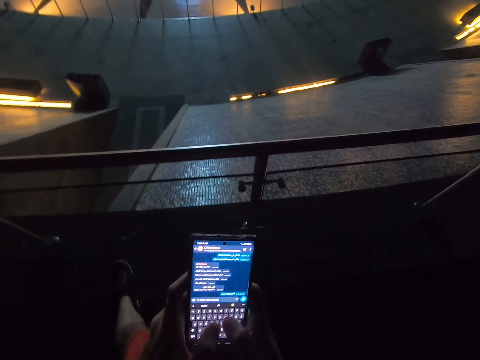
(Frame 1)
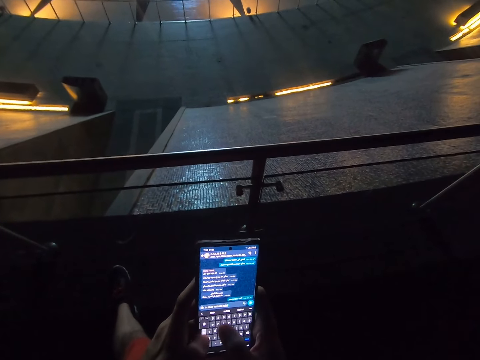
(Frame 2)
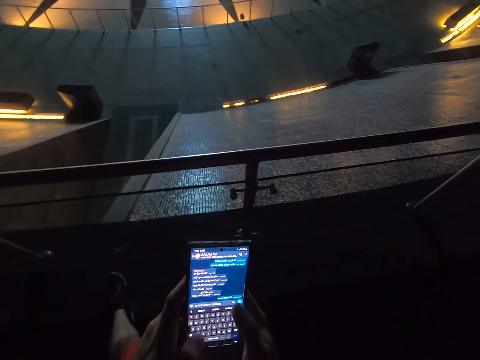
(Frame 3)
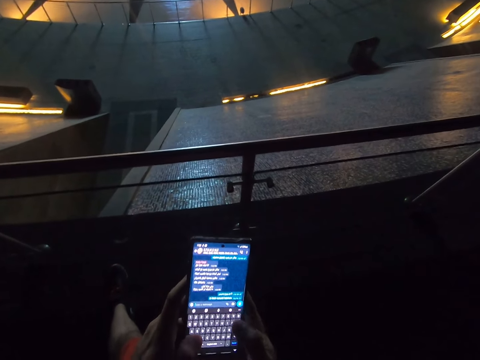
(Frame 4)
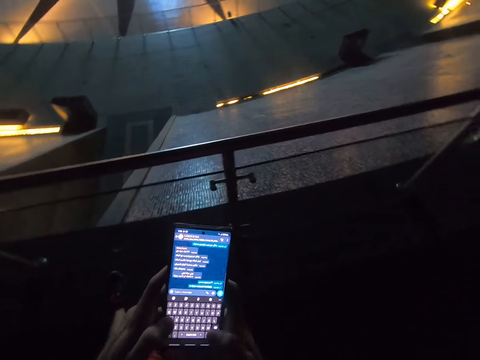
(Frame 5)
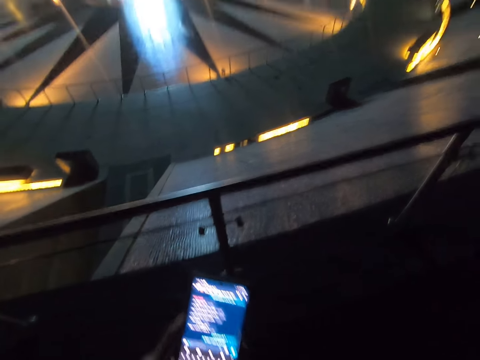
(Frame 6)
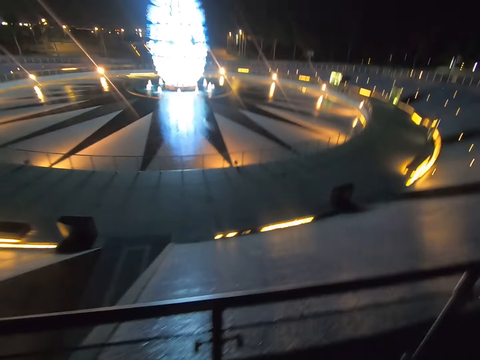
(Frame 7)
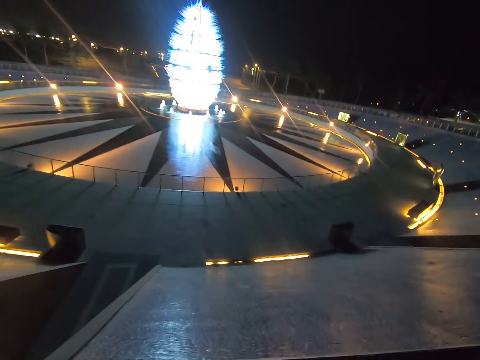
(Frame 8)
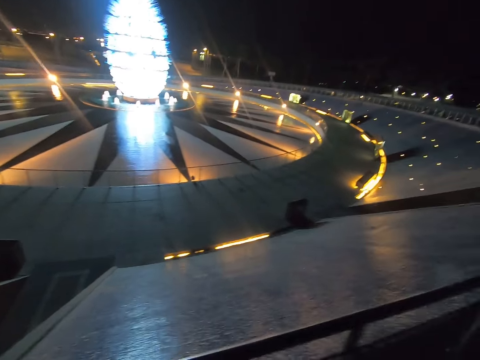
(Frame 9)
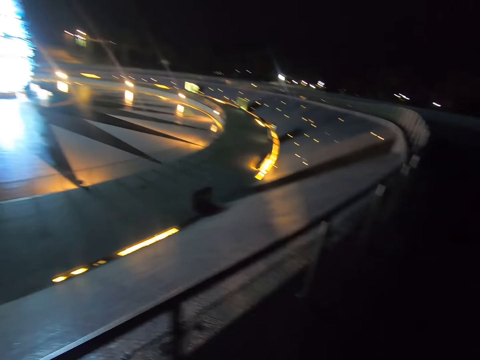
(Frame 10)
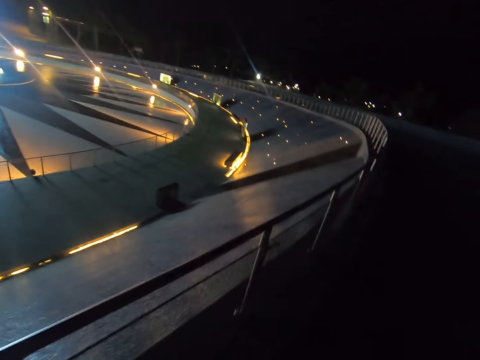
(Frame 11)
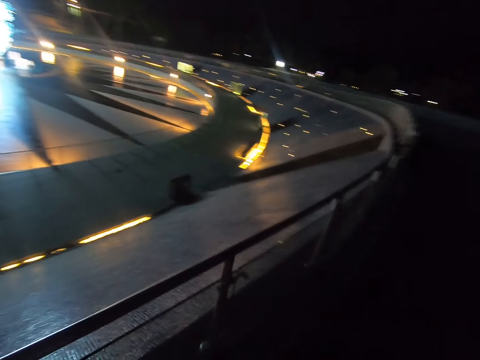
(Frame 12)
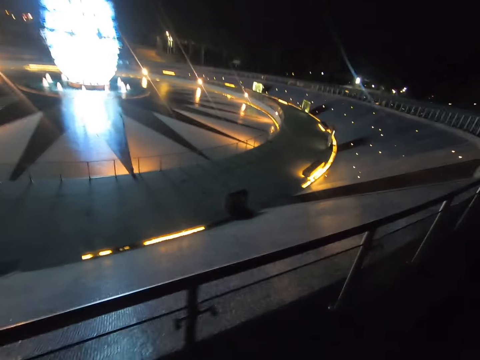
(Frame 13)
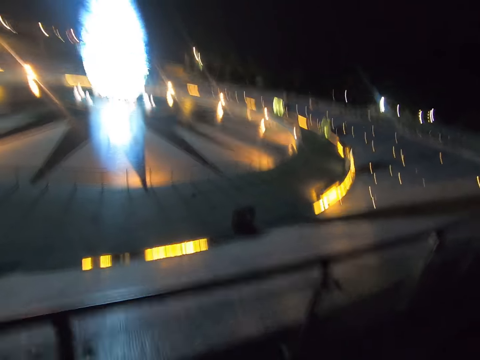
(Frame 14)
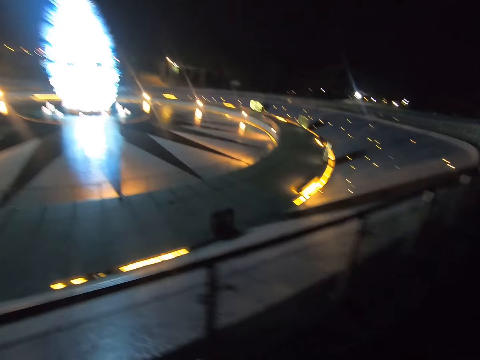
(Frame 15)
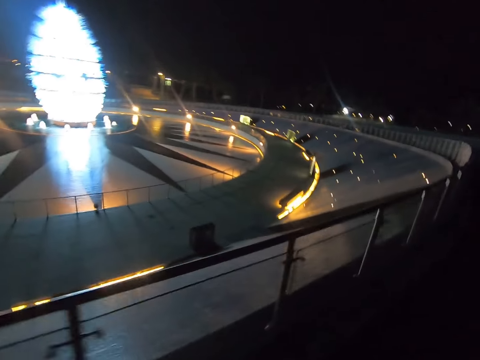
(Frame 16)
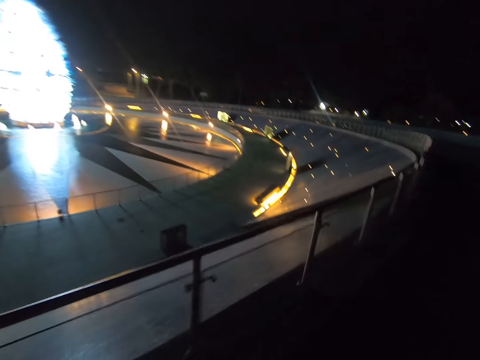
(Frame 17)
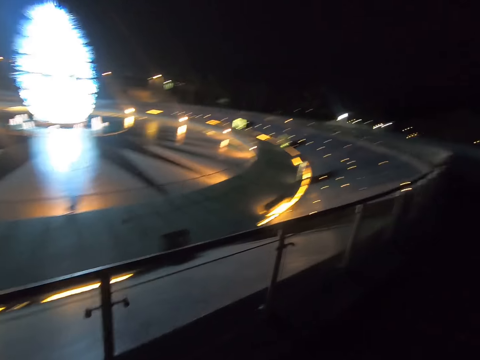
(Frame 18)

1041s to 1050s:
The camera wearer walks around the pavement.

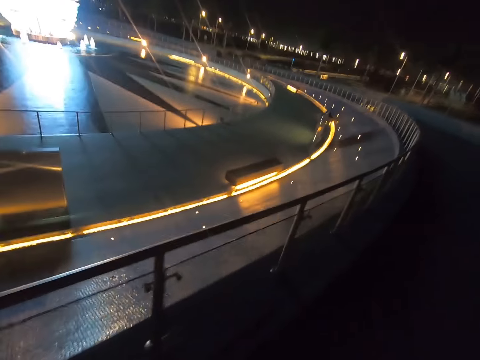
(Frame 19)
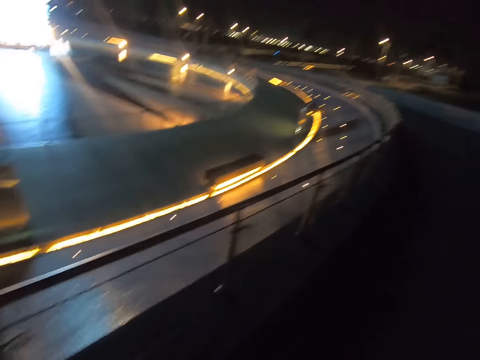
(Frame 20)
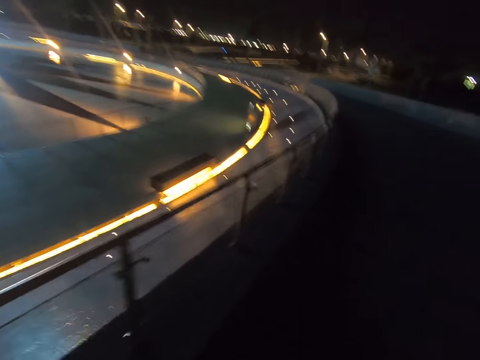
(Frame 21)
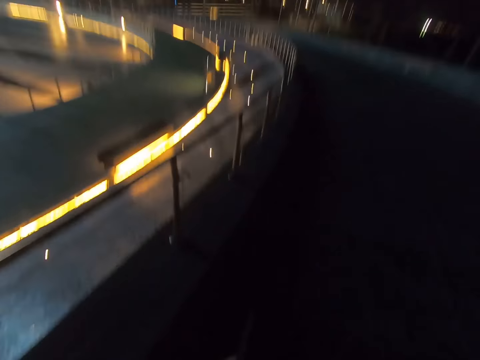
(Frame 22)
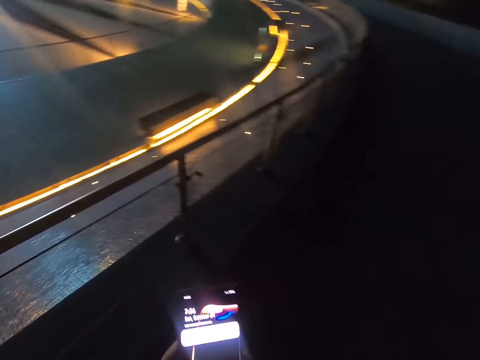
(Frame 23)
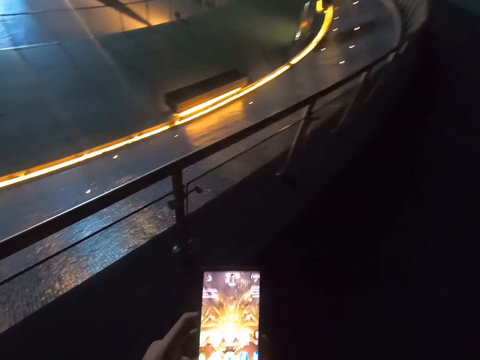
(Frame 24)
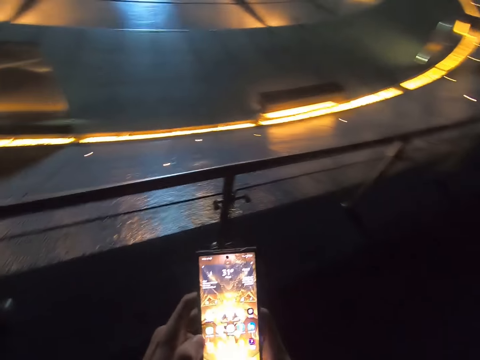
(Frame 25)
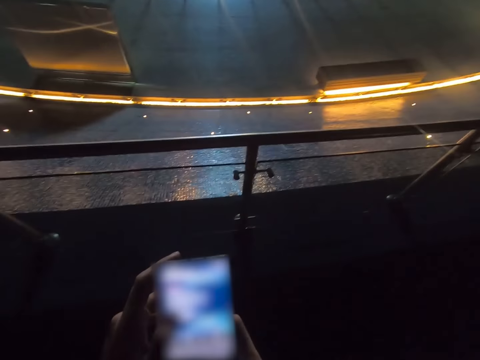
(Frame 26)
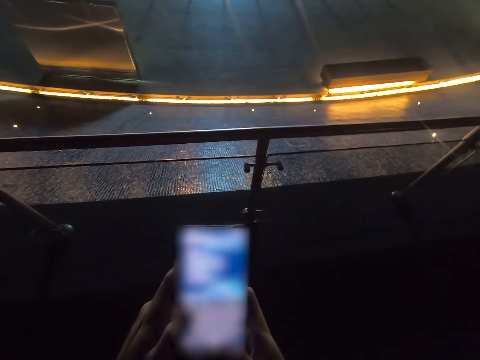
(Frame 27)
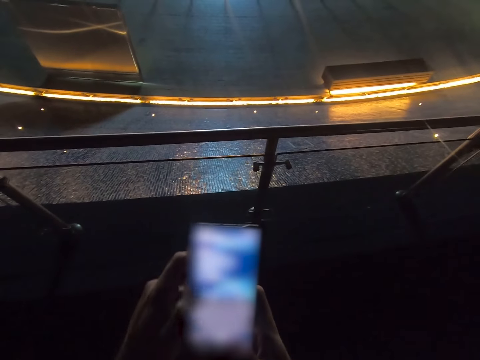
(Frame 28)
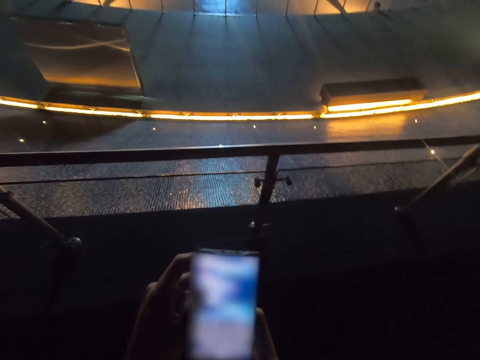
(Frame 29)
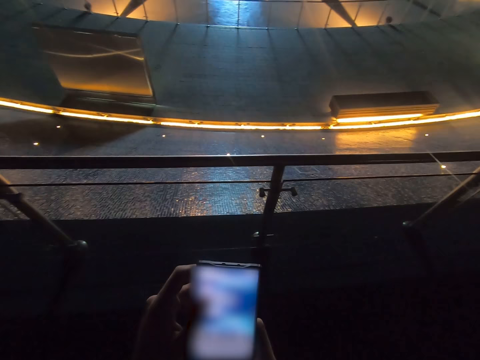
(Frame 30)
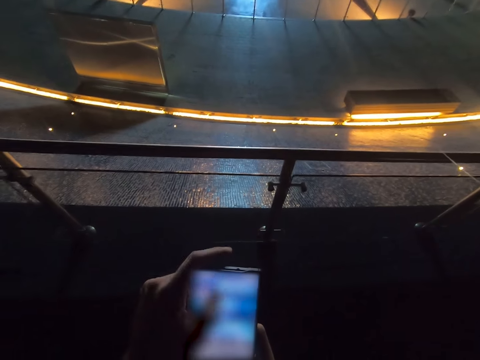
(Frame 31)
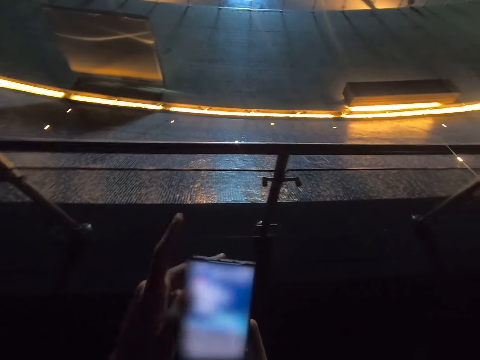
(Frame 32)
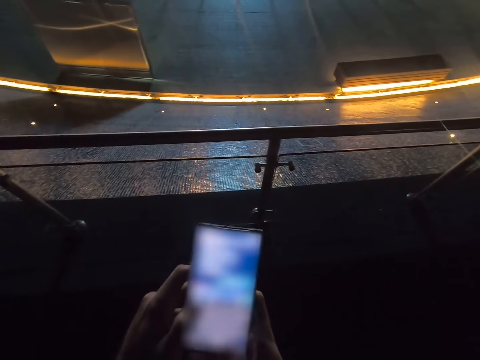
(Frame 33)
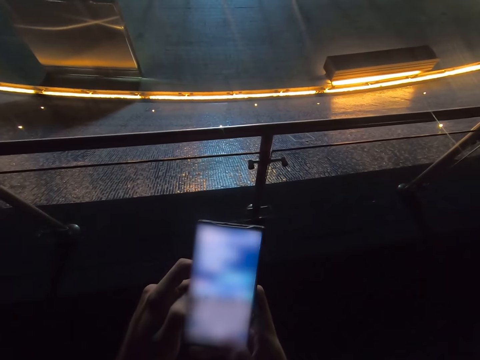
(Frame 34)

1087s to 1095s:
The camera wearer operates the phone. They scroll the phone.

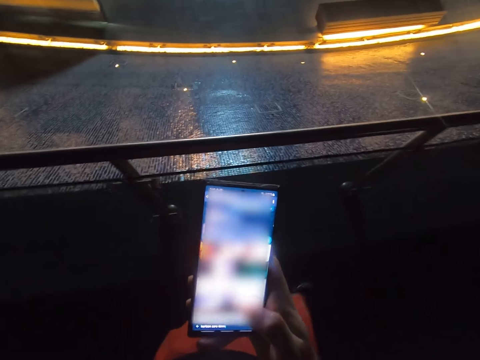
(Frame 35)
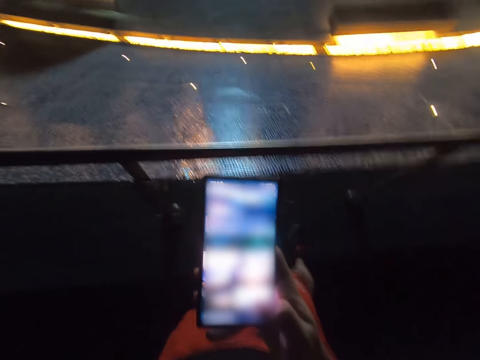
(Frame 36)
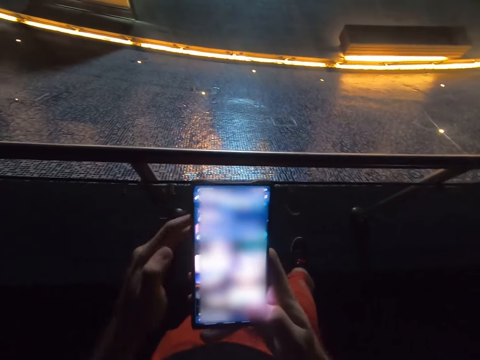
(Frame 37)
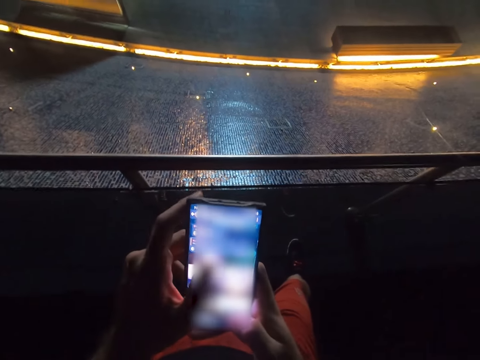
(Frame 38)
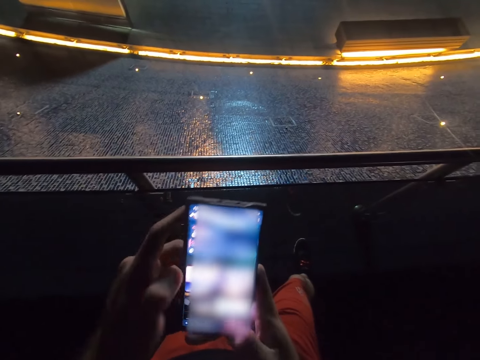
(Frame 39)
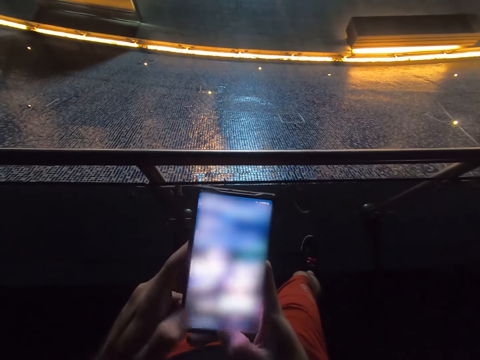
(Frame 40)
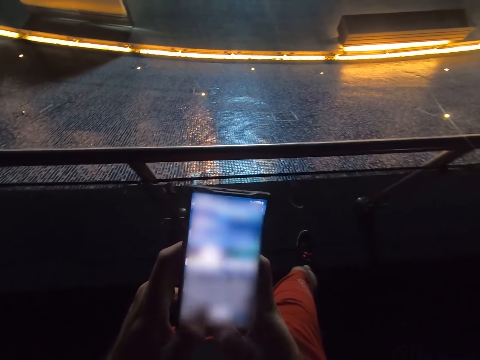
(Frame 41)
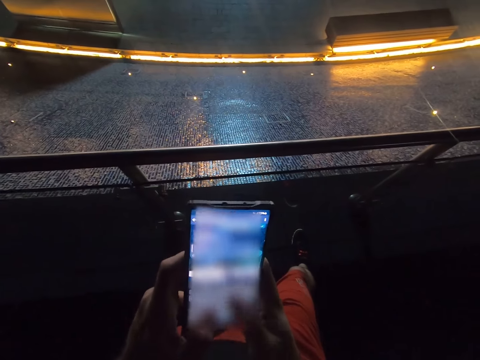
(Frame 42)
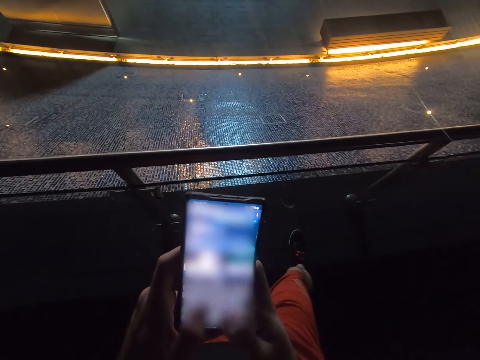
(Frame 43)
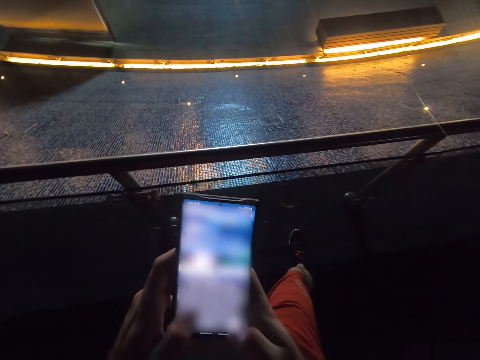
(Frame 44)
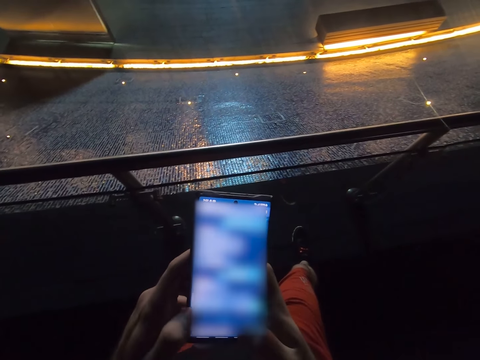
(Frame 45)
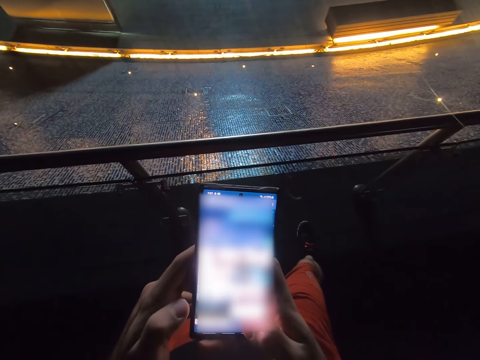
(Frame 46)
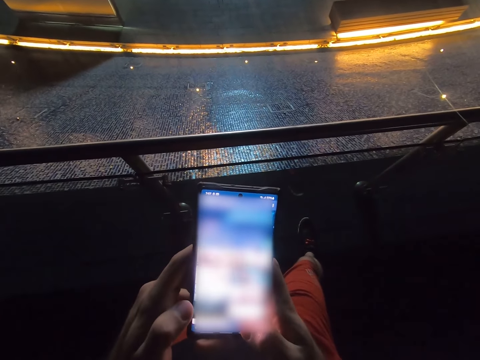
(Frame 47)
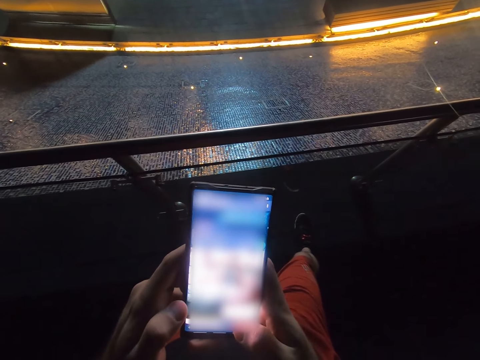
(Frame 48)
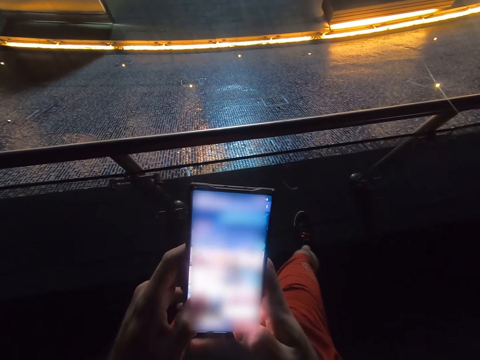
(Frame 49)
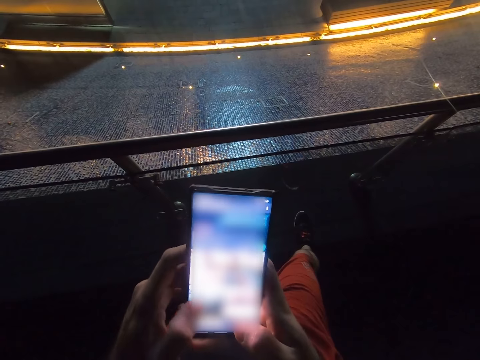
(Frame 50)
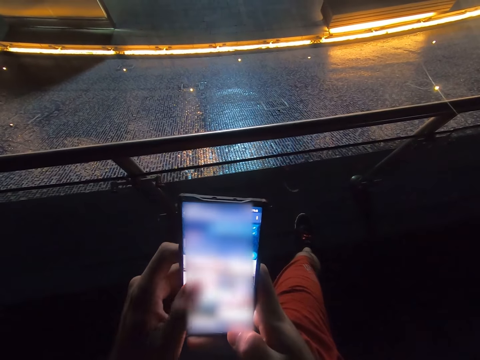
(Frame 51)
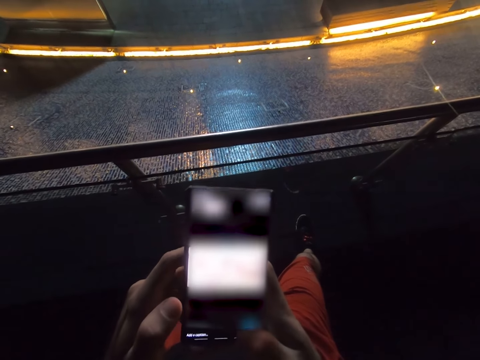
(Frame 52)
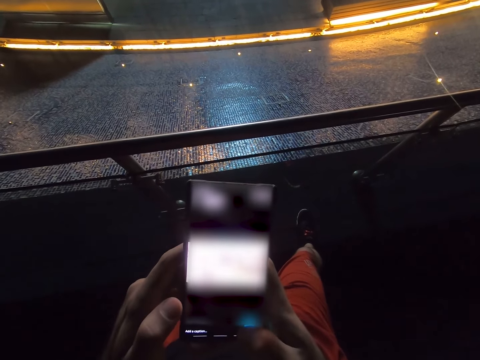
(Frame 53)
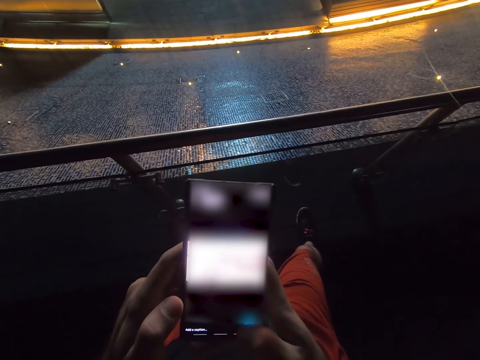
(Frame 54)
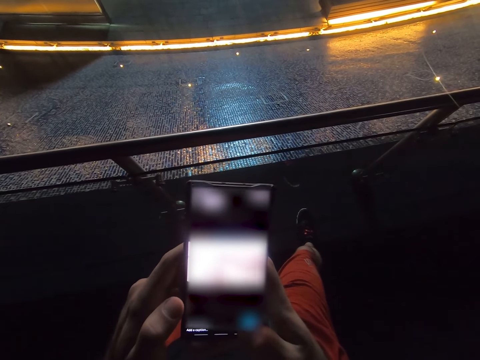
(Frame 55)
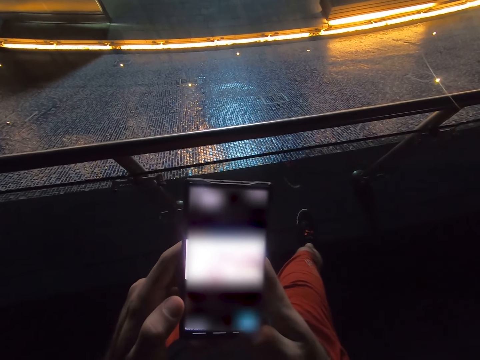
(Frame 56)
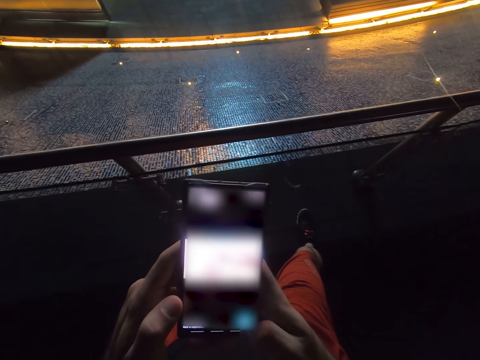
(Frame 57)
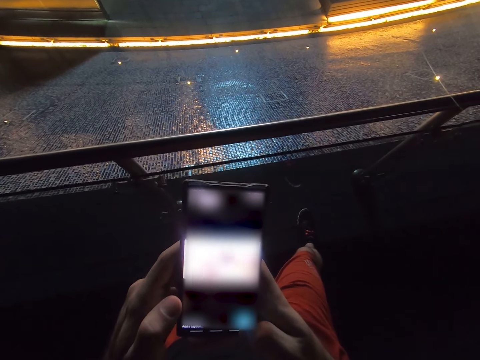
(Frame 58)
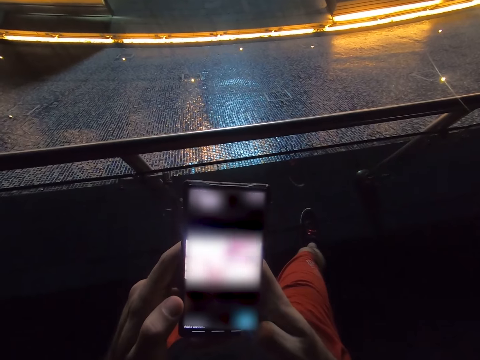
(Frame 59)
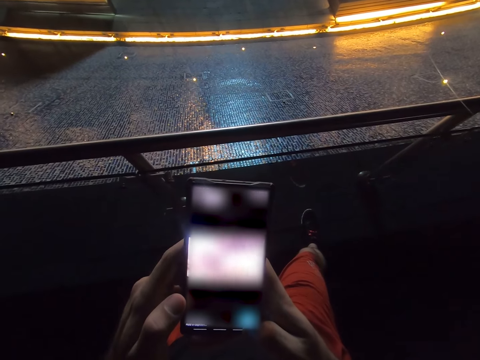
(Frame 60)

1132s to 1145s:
The camera wearer puts the leg on the road. They scroll the phone. They type on the phone.
